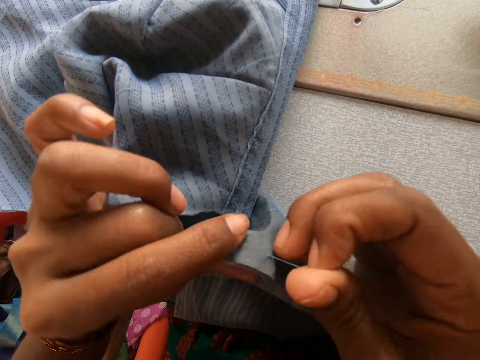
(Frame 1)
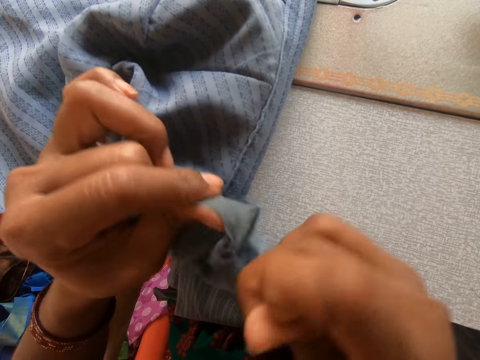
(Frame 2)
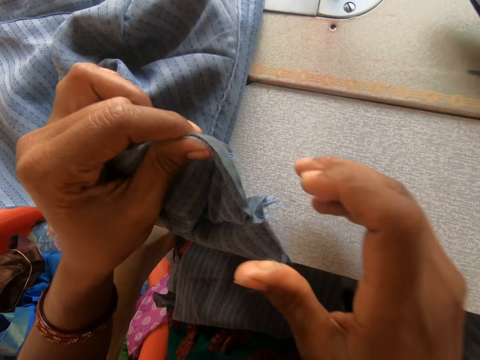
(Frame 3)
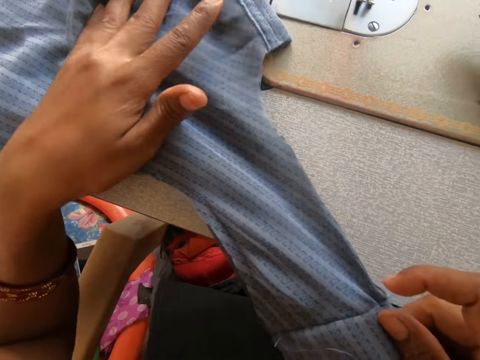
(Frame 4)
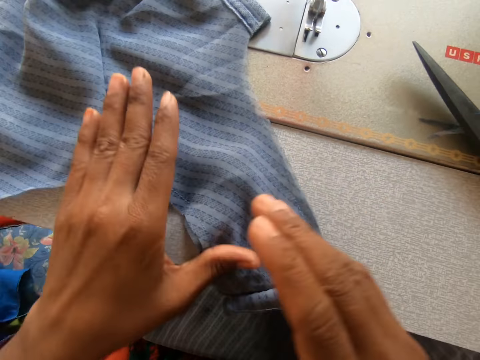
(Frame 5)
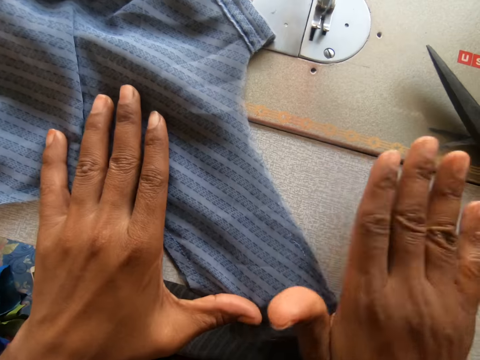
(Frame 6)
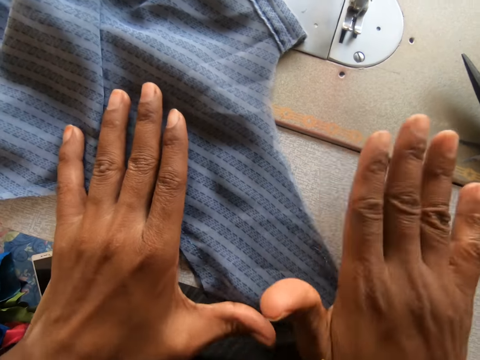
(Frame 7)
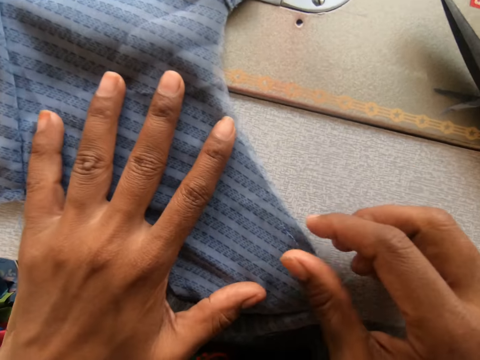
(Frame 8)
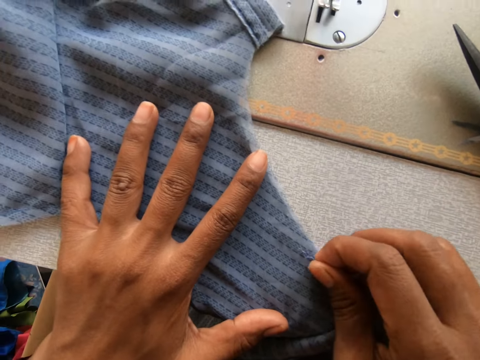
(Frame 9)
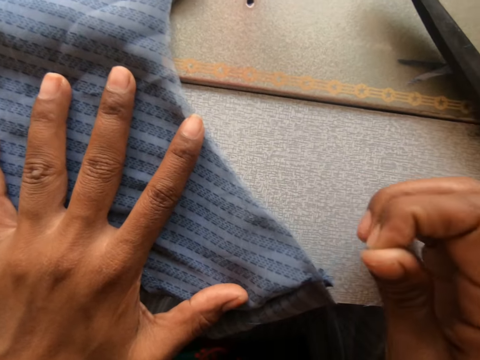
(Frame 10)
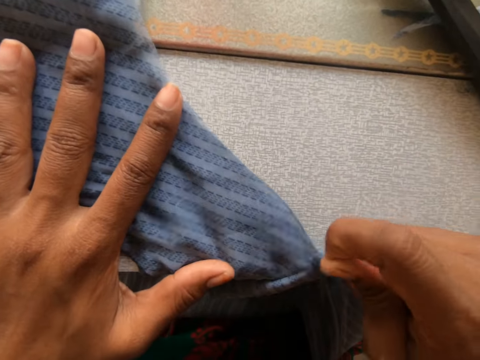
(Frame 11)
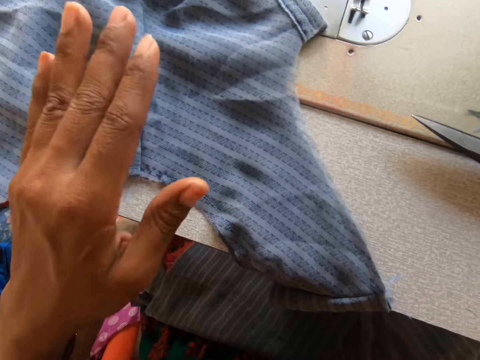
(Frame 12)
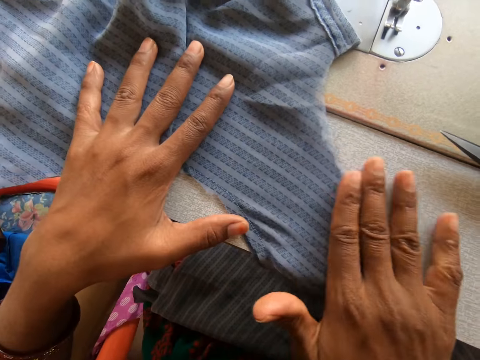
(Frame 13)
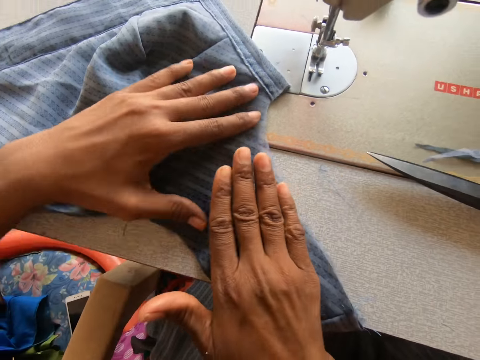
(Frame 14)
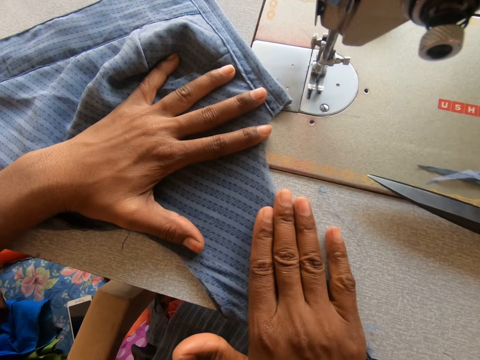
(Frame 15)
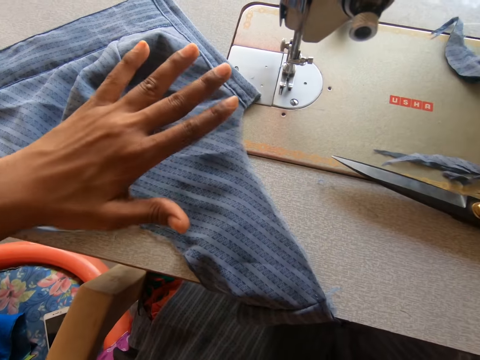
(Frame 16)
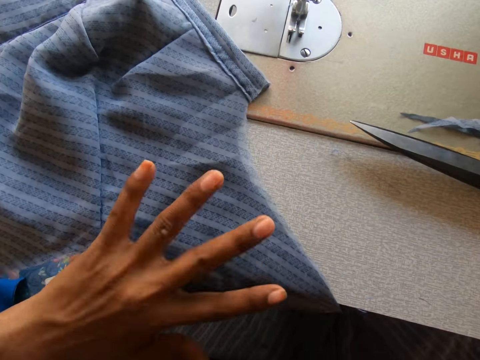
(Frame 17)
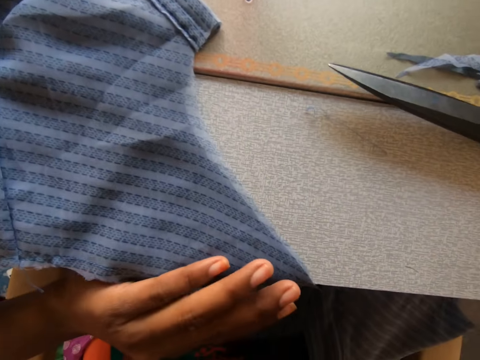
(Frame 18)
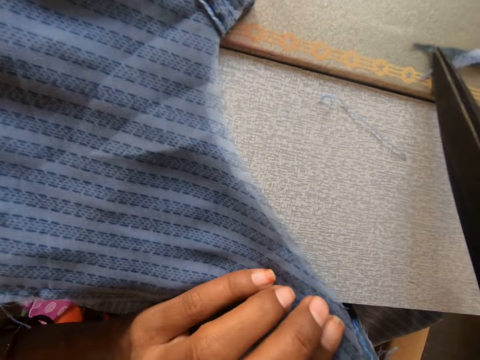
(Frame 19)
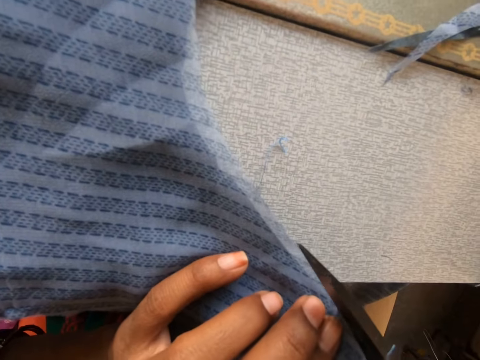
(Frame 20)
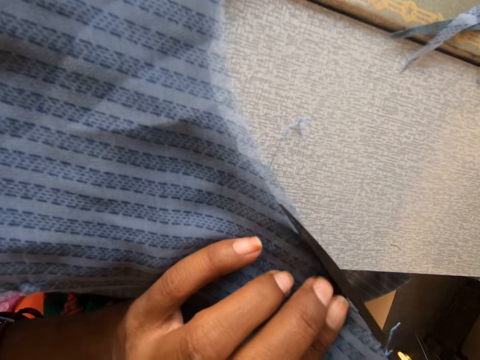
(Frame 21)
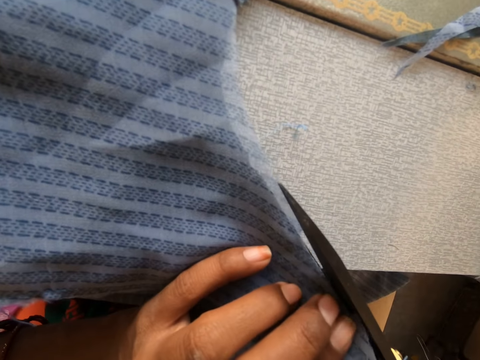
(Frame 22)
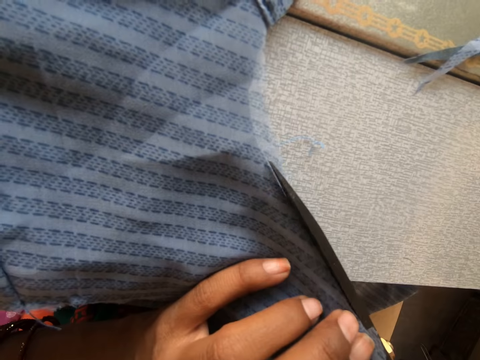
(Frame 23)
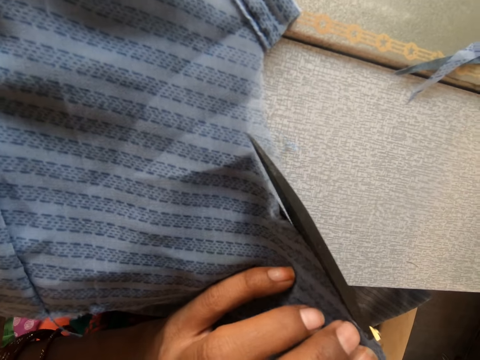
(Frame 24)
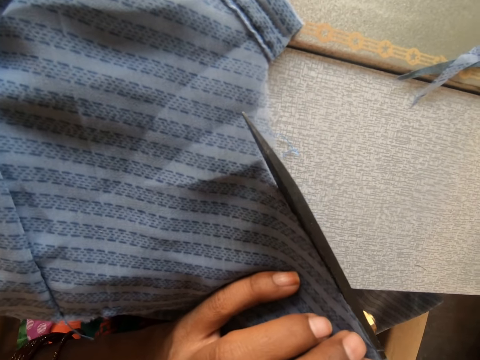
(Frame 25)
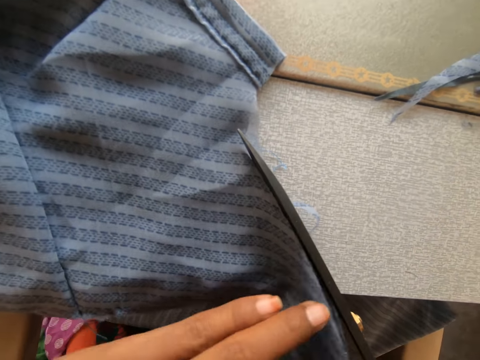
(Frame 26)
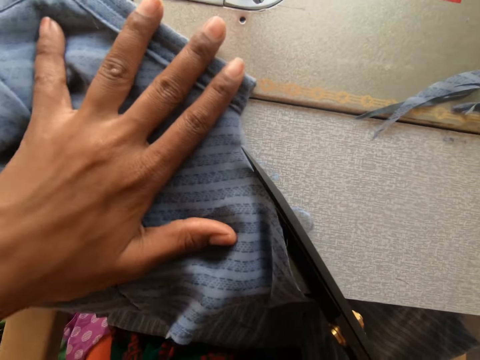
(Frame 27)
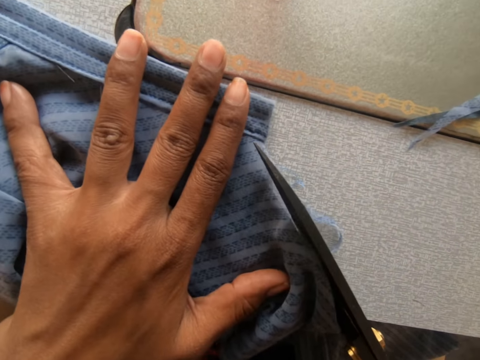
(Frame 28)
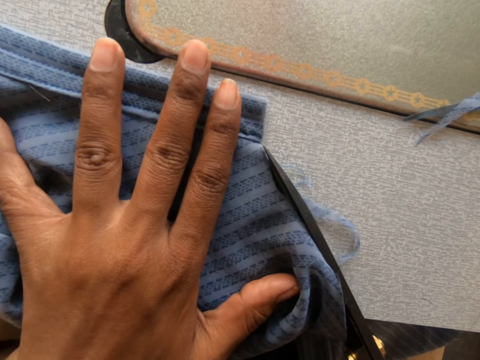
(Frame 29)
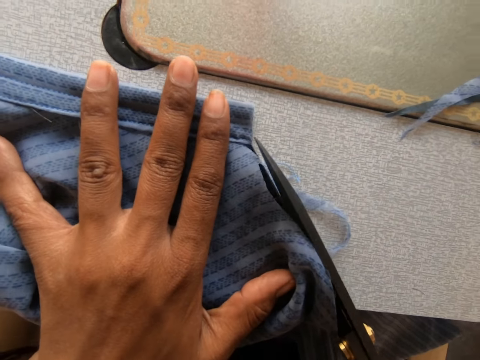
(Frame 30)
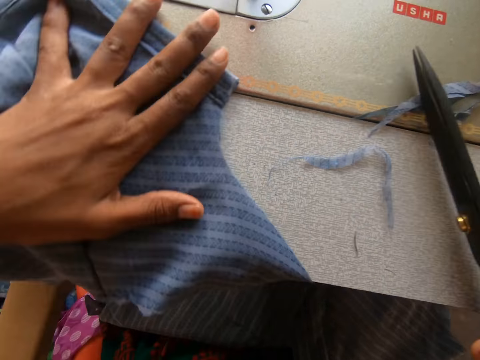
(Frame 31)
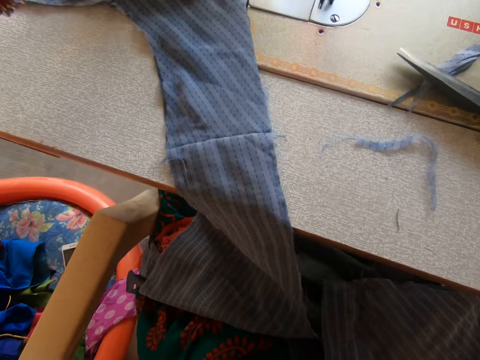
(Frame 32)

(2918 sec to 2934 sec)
The camera wearer spreads a garment with his hands. He smoothens the cloth on the sewing machine. He pulls a thread on the garment. He spreads the garment with his hands. He takes a pair of scissors. He cuts off the excess part of the cloth with the pair of scissors. He slides the garment on the sewing machine.

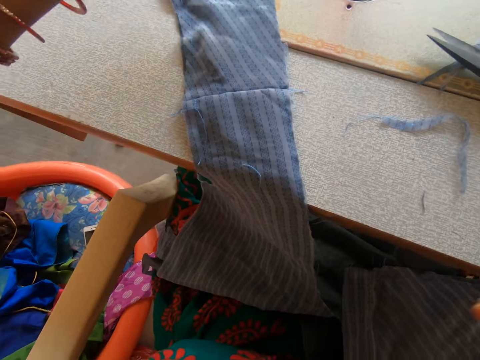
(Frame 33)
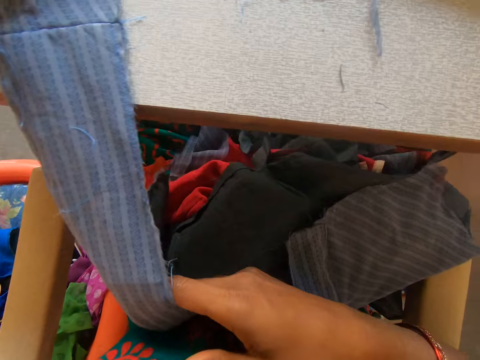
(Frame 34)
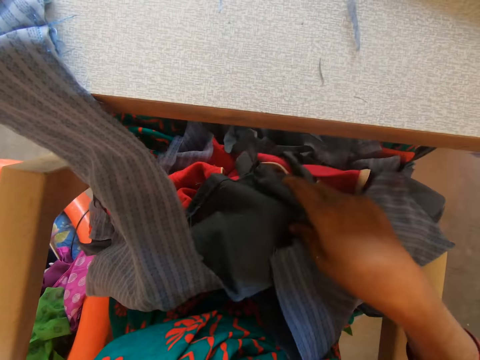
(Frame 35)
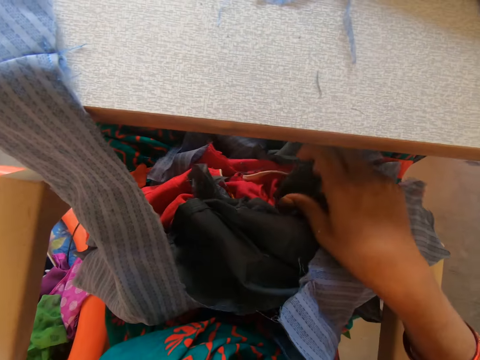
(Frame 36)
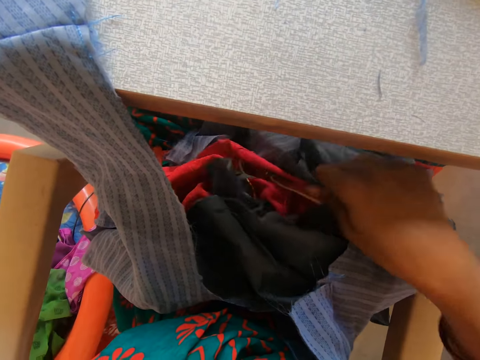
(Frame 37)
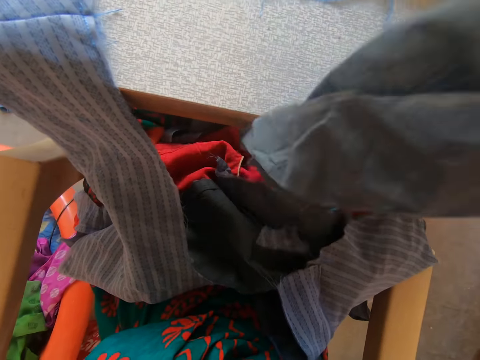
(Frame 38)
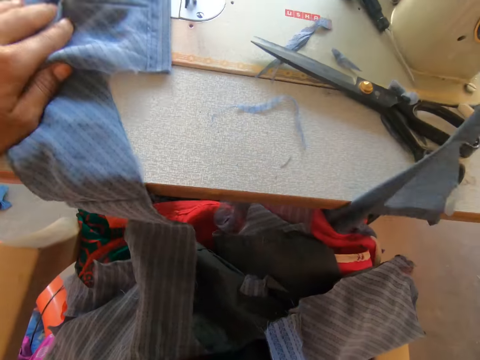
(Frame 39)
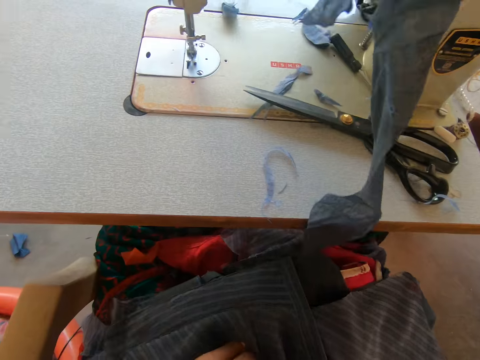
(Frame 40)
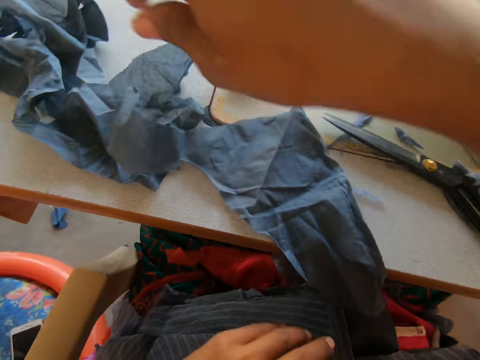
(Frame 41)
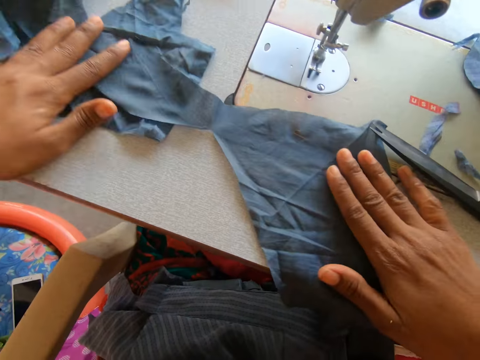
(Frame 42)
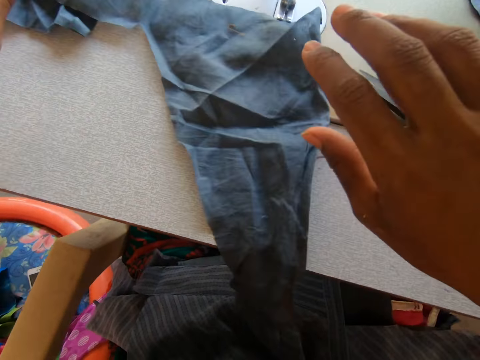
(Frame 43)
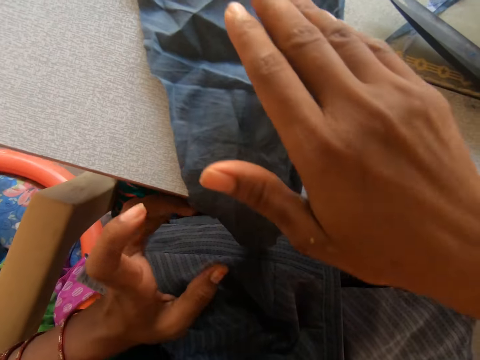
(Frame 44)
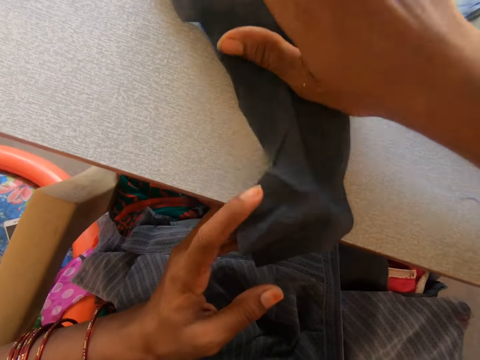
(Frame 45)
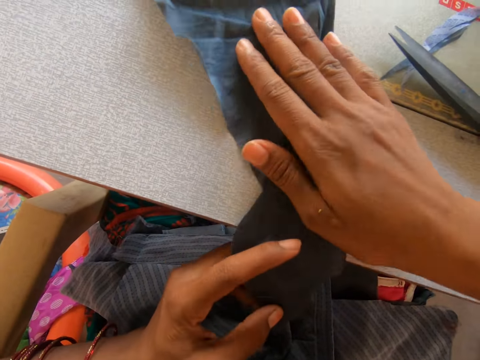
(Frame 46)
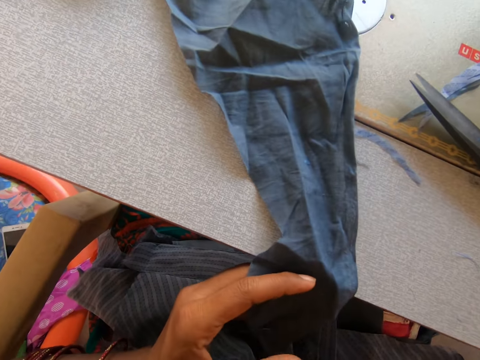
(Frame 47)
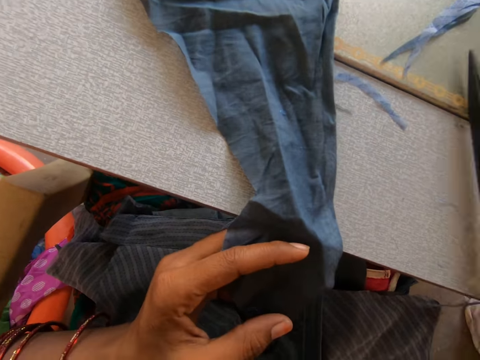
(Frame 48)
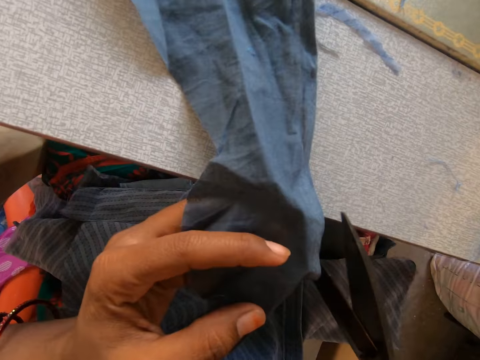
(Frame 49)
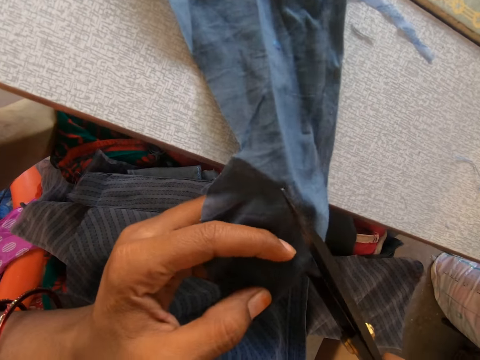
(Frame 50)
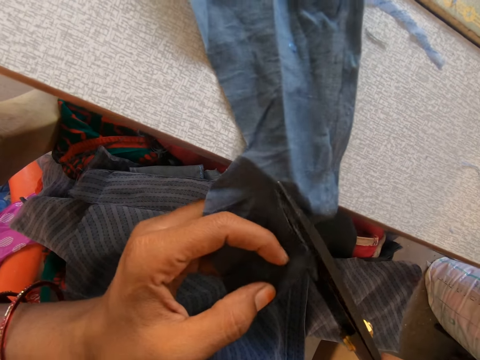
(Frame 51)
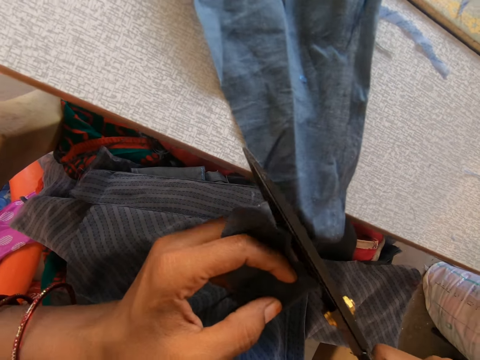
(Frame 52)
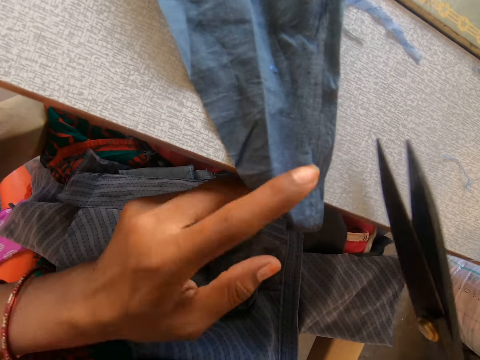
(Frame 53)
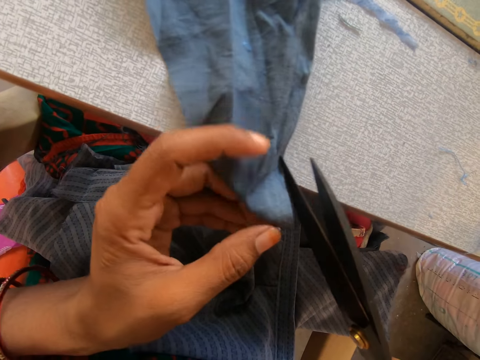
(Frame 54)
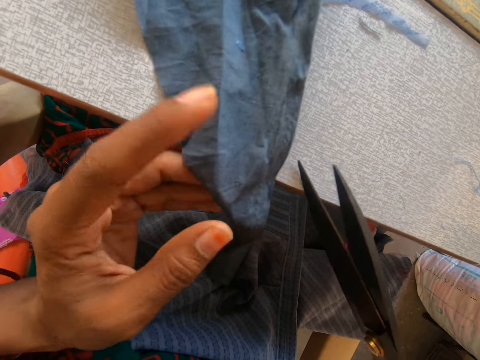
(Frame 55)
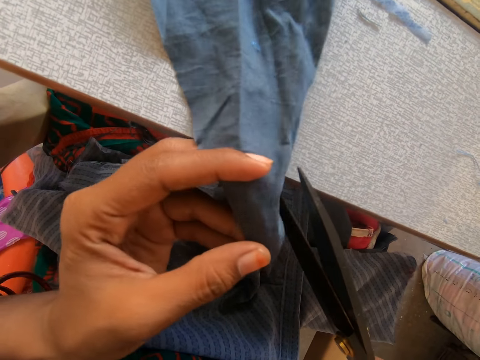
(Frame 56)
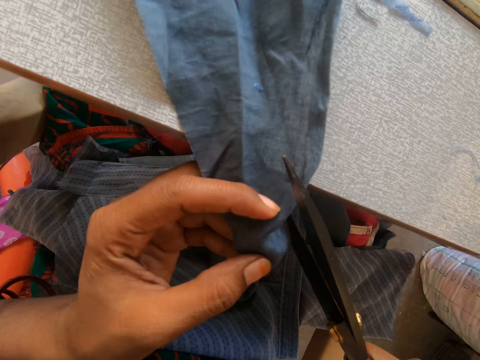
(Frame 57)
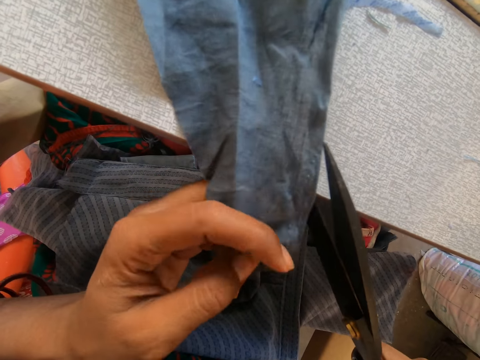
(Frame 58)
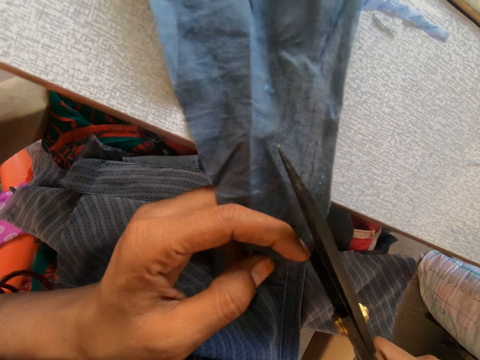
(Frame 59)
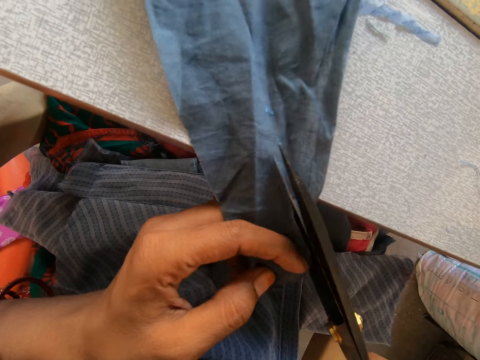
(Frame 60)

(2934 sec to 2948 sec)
The camera wearer picks up a lining on her leg with her right hand. She removes the cloth on the sewing machine with her left hand. She drops the cloth on her leg. She drops the lining on the sewing machine. She takes a pair of scissors. She cuts the lining with the pair of scissors in her right hand.
